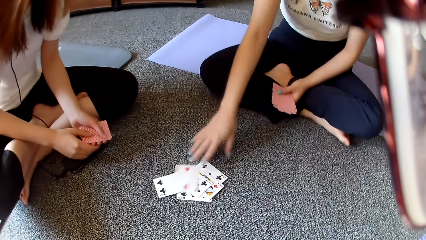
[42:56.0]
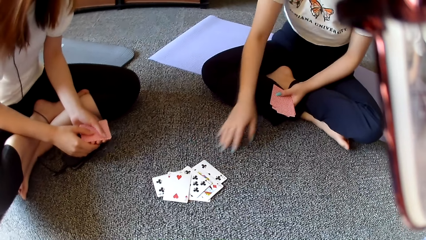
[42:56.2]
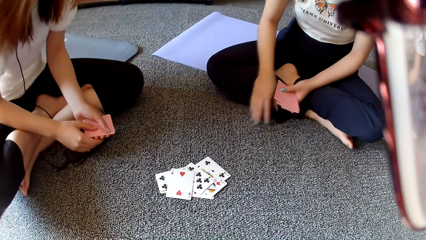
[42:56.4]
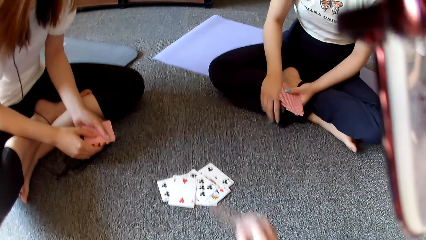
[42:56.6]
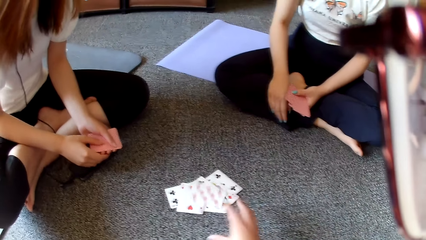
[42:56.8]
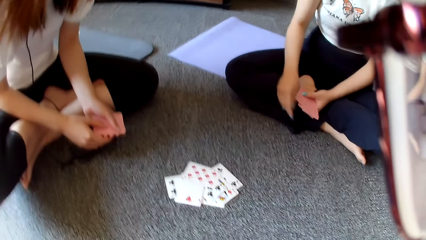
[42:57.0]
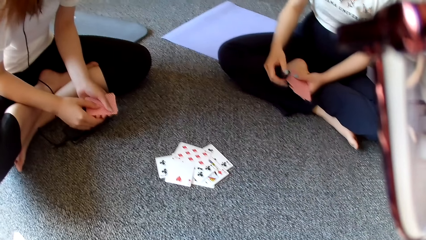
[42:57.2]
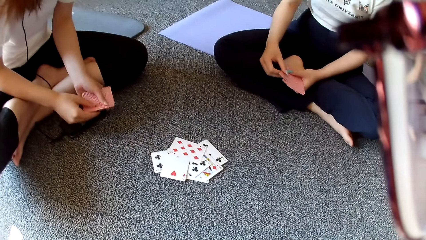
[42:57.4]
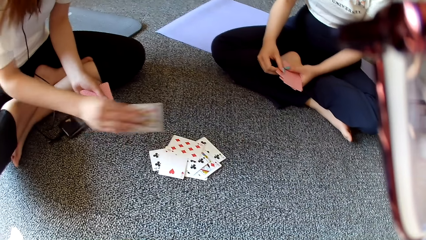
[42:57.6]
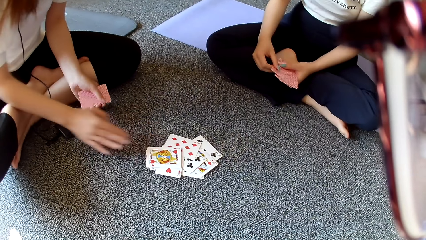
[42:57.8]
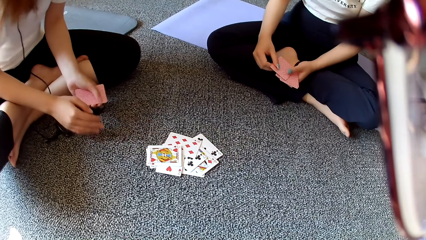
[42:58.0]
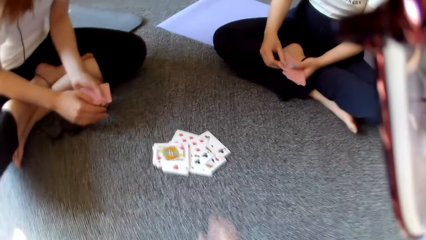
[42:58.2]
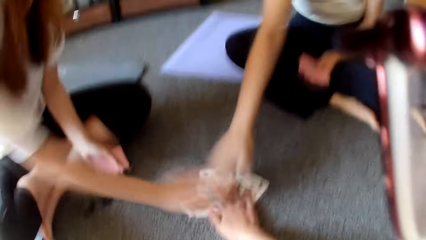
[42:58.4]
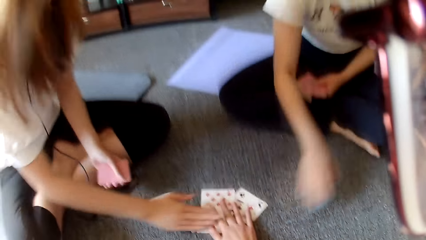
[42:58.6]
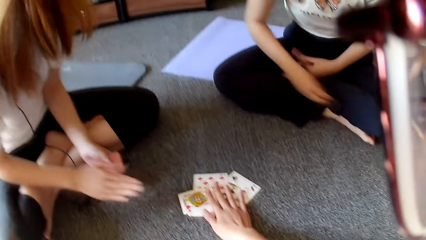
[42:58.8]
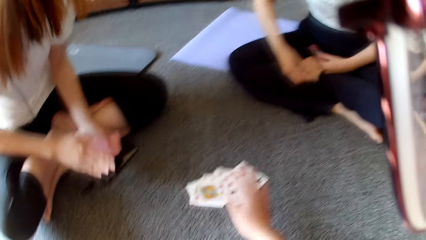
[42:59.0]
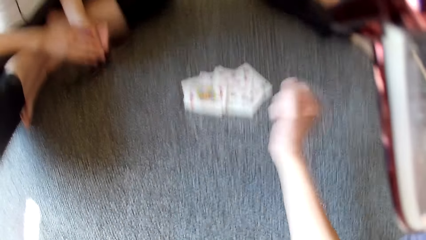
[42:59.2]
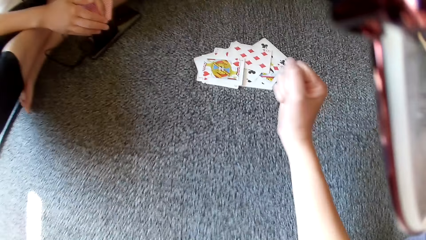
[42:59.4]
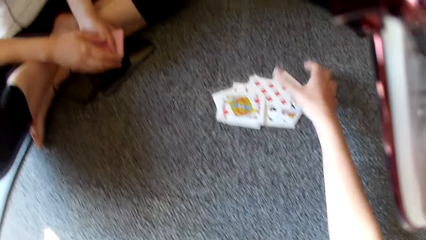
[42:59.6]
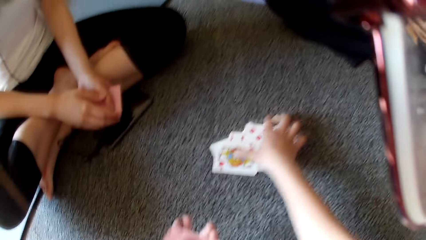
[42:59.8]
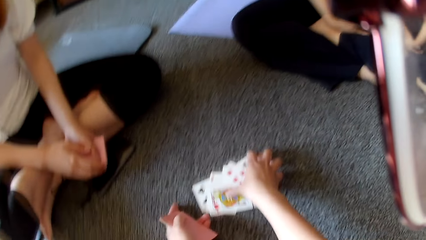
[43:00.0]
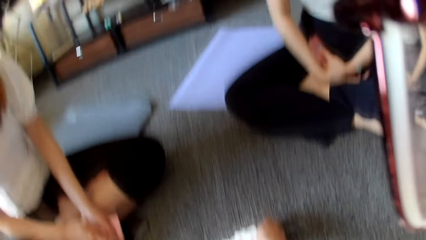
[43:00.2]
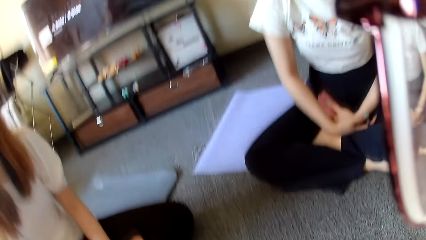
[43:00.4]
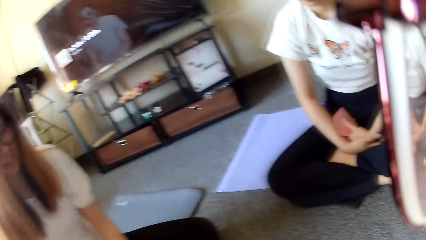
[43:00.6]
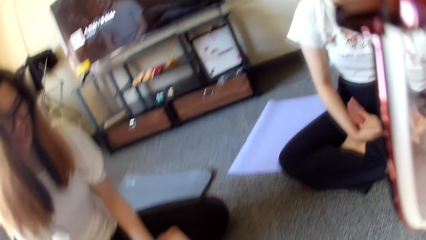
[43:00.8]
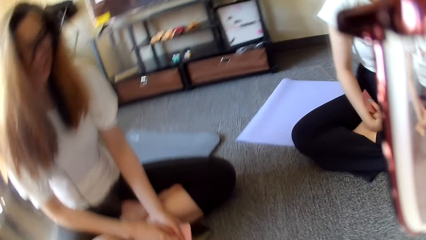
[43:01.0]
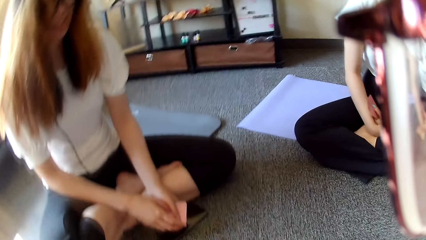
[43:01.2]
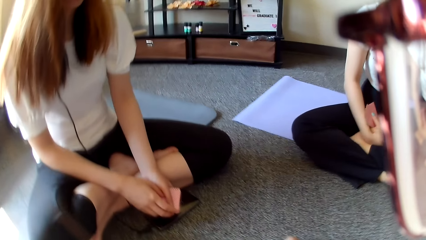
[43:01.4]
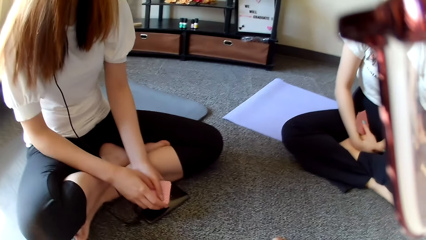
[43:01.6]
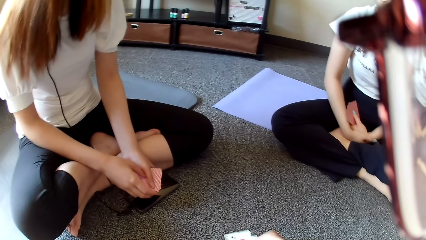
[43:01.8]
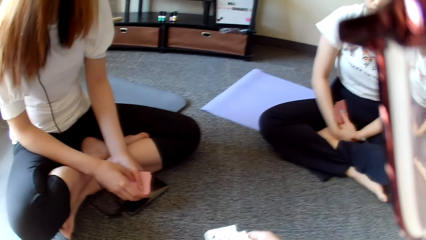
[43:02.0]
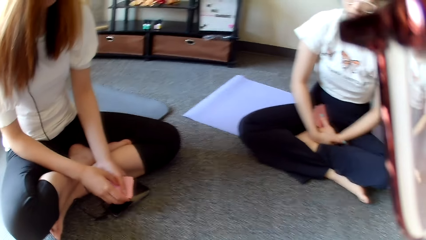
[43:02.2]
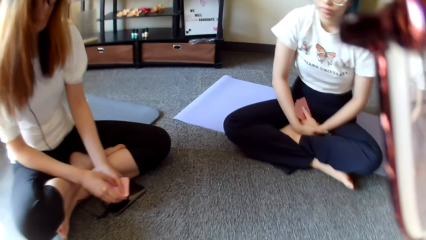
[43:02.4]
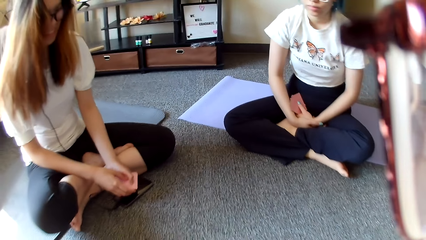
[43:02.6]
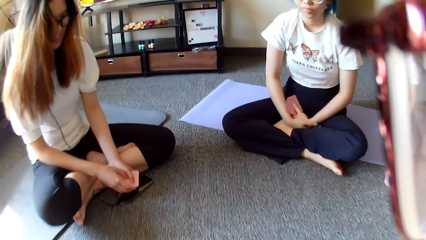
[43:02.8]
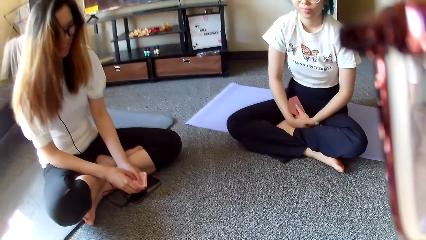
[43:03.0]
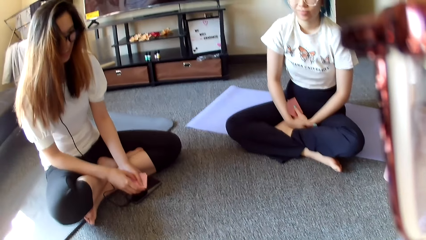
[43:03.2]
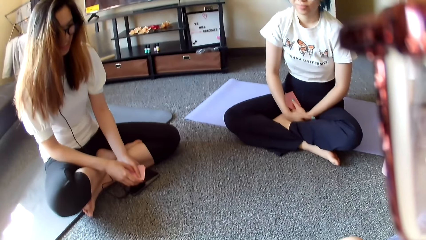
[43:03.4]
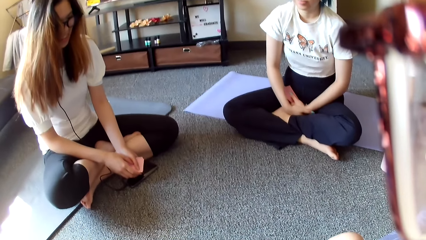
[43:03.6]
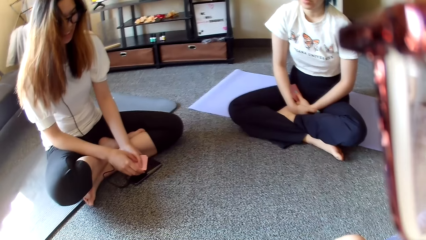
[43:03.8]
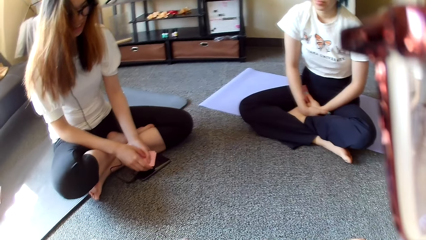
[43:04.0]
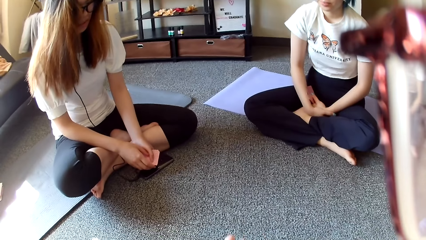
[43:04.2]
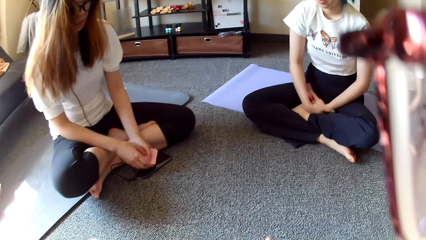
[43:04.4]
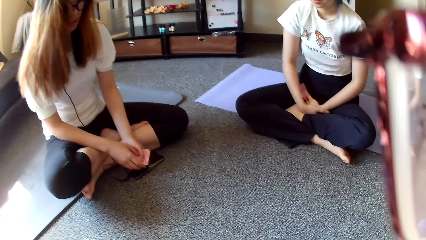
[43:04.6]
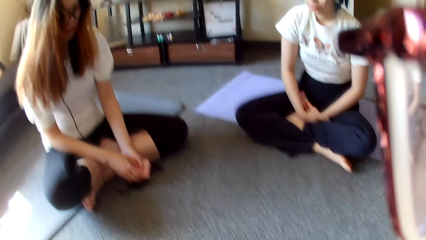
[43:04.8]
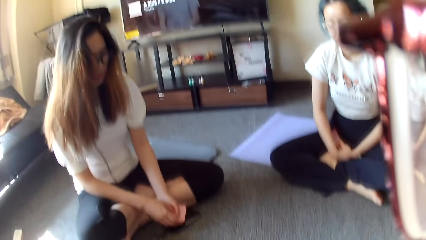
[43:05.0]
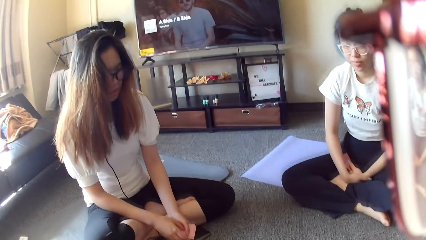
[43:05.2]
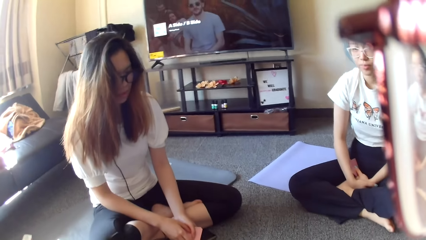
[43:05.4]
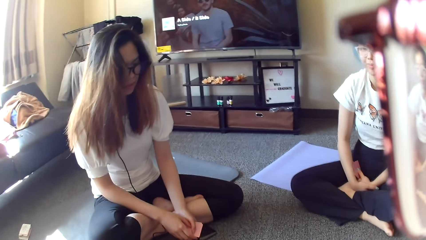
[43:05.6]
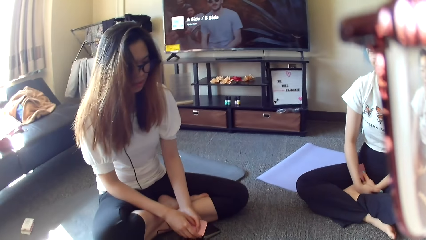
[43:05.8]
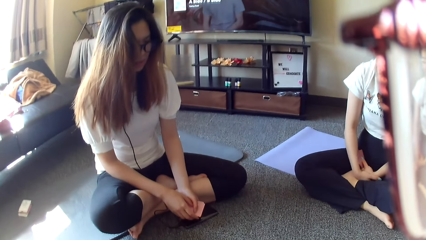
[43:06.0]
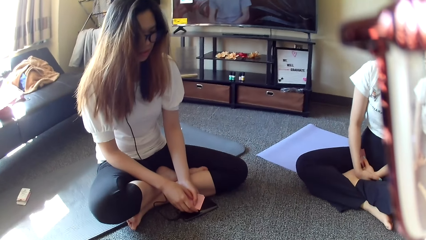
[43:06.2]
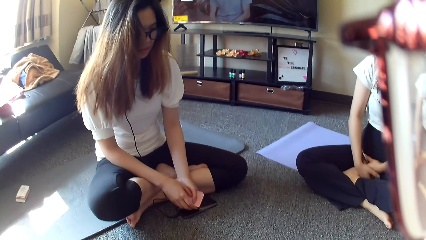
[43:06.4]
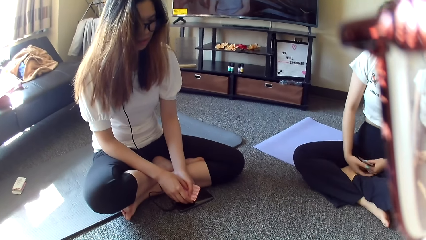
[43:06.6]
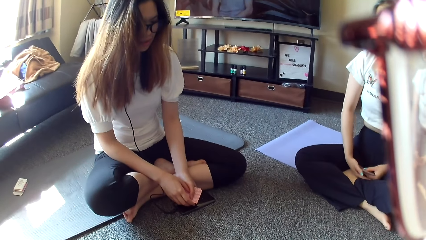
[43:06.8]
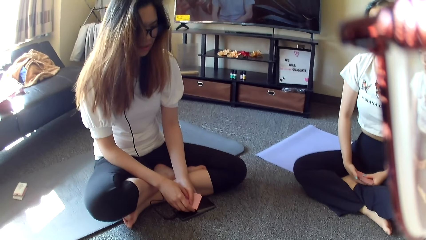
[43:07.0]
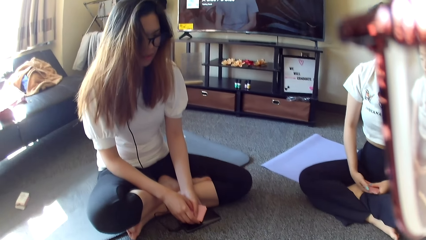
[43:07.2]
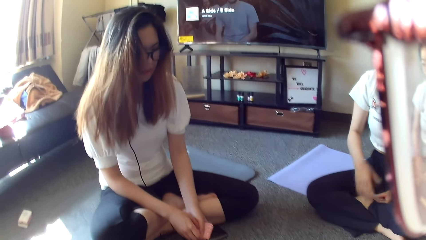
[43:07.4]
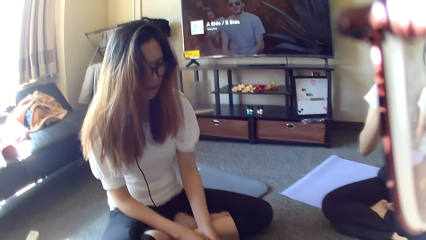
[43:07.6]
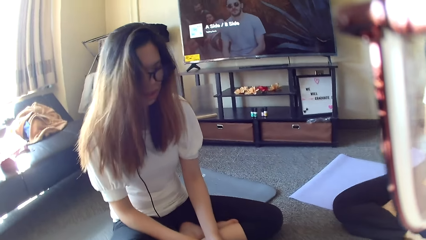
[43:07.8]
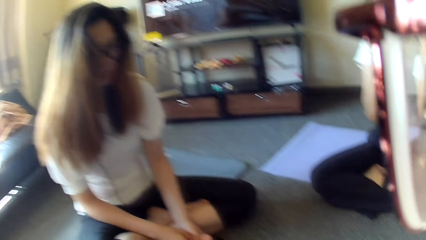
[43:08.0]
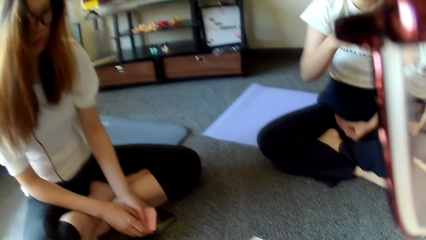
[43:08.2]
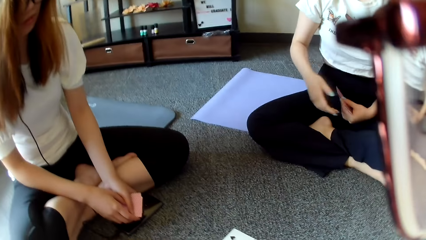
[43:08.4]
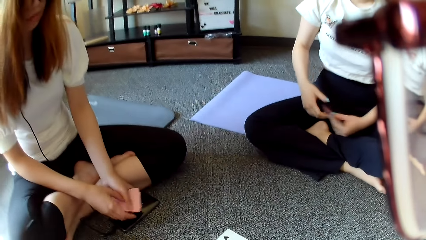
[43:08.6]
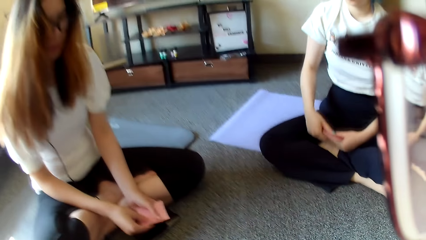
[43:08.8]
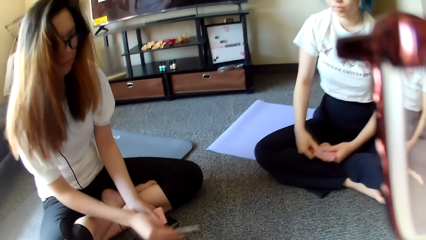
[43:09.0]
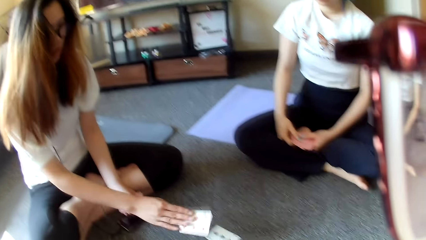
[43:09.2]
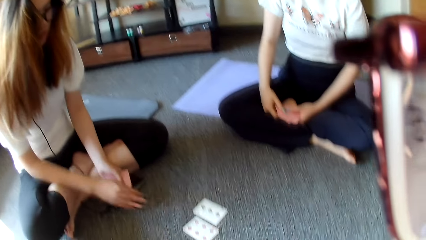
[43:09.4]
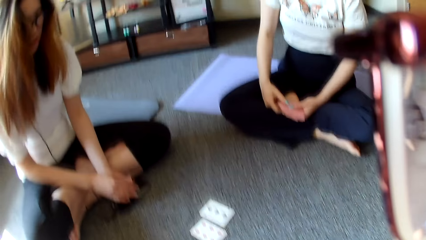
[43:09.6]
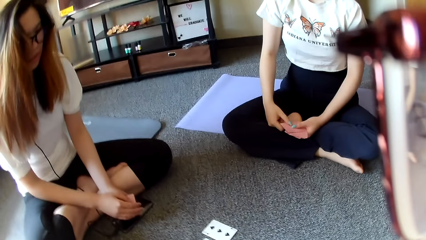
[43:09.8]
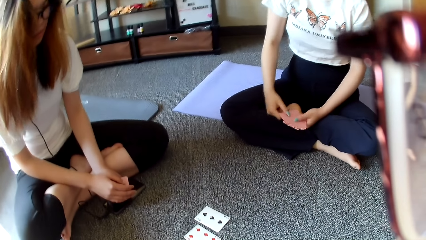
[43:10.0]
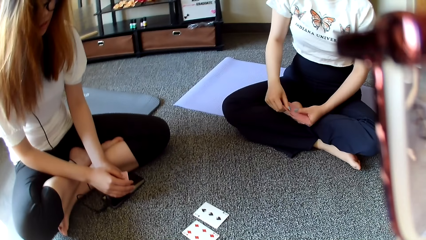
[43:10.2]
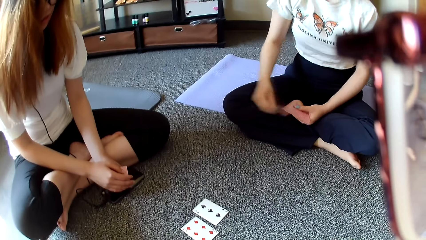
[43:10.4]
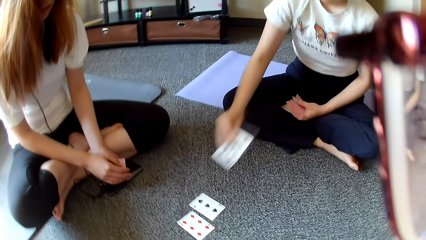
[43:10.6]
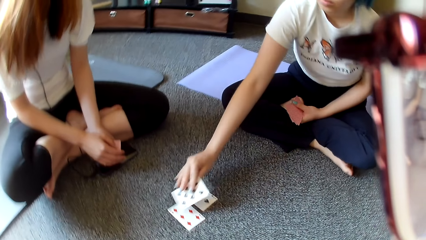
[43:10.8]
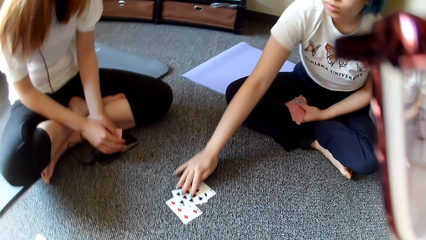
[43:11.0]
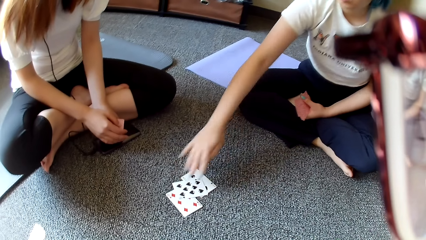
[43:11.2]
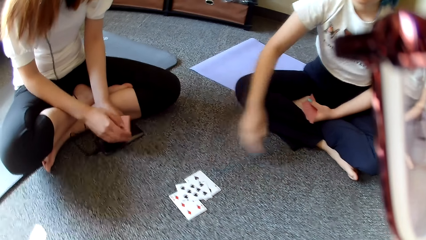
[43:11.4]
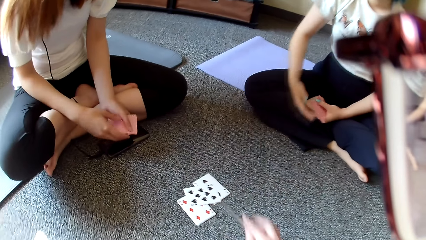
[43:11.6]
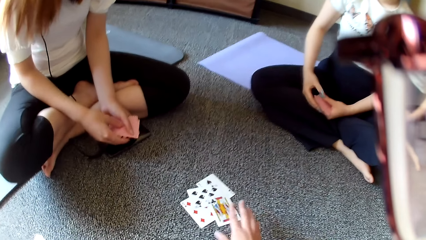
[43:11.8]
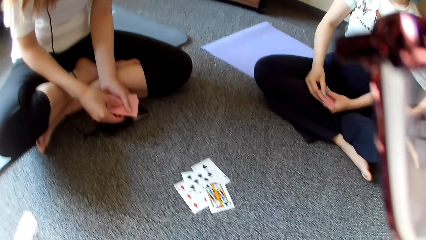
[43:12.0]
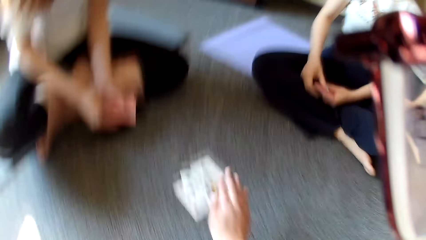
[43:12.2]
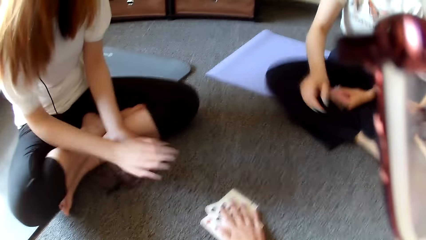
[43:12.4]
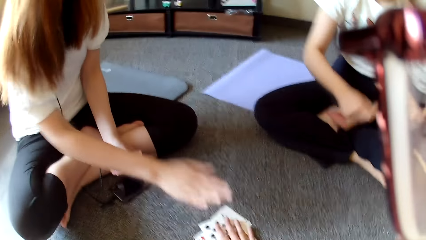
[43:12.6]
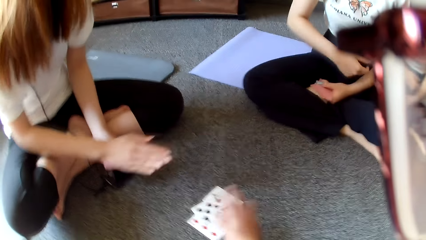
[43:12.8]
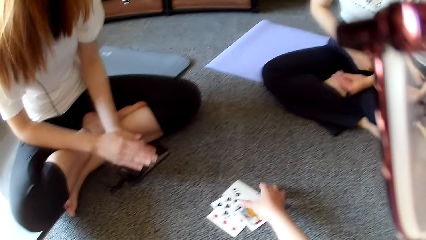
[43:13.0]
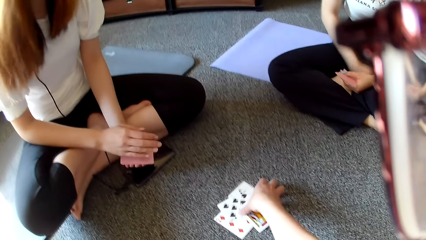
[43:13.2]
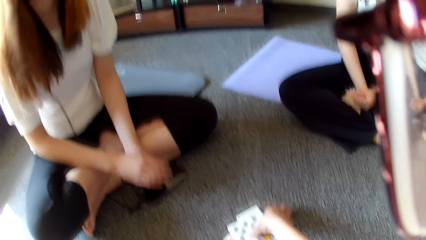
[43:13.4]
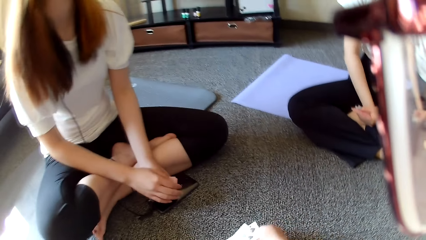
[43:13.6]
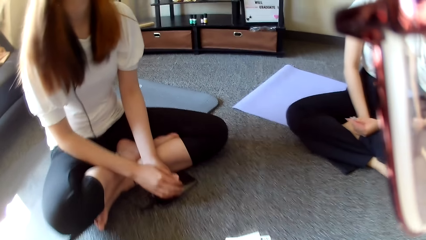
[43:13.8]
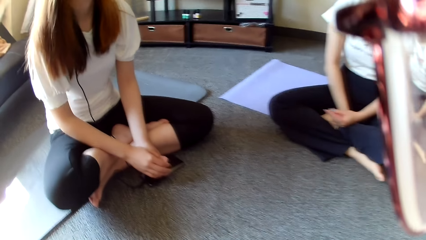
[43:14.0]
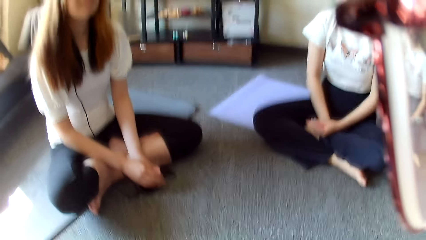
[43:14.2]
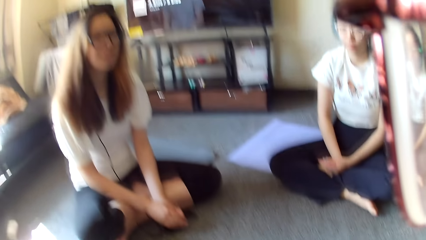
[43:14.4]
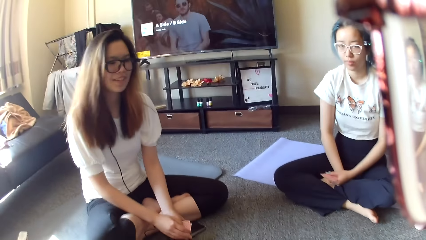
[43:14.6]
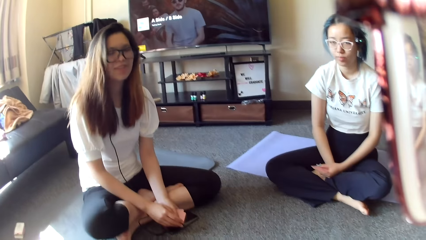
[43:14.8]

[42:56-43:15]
A woman places a card on the floor. The camera wearer places the card on the floor. Another woman places the card on the floor. The first woman moves the hand. The other woman moves the hand. The camera wearer taps on the floor, collects the card on the floor, and looks around. The first woman adjusts the eye glasses. The other woman places the card on the floor. The first woman places the card on the floor. The camera wearer places the card on the floor and taps on the floor. The other woman moves the hand. The camera wearer collects the card on the floor.
